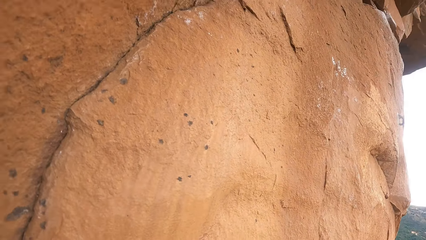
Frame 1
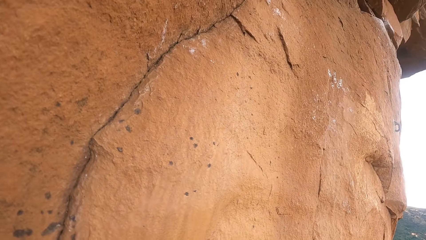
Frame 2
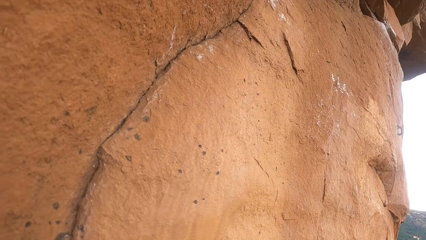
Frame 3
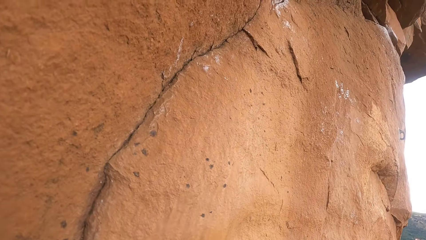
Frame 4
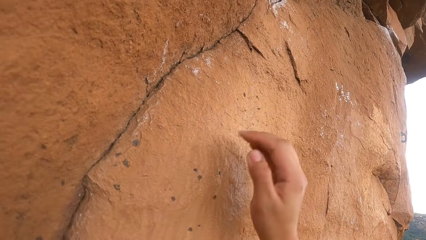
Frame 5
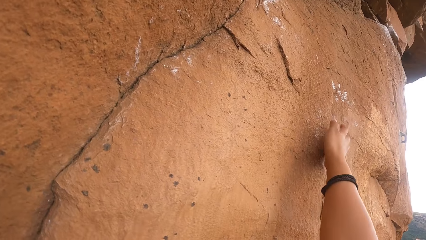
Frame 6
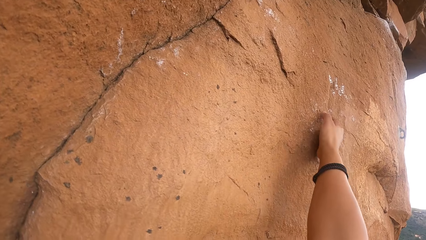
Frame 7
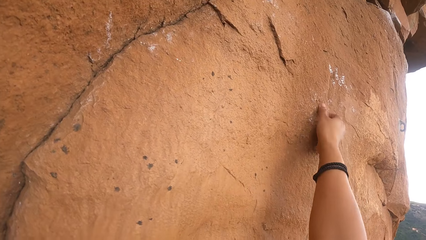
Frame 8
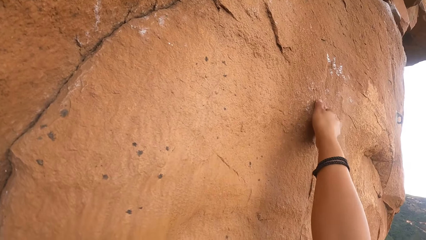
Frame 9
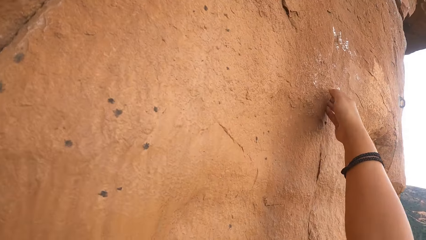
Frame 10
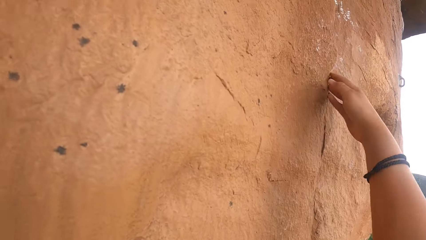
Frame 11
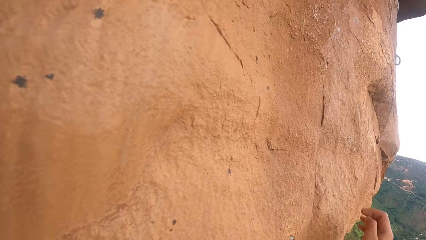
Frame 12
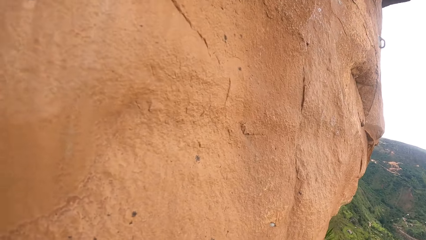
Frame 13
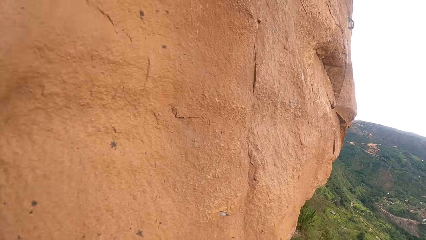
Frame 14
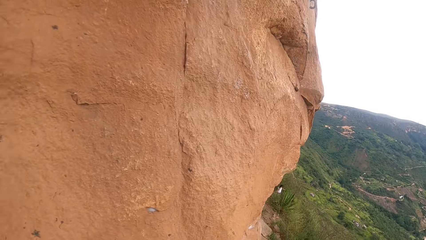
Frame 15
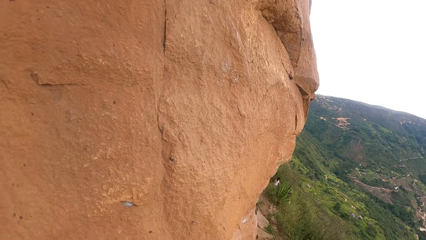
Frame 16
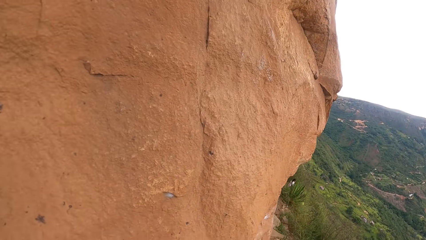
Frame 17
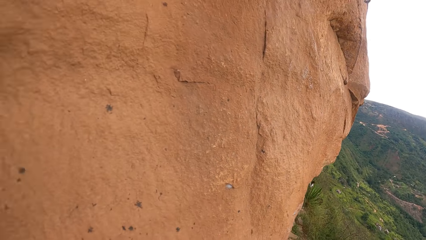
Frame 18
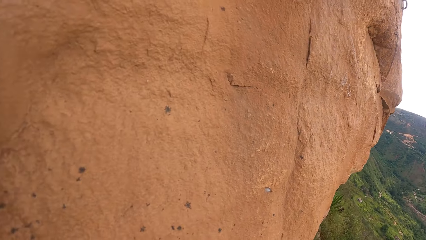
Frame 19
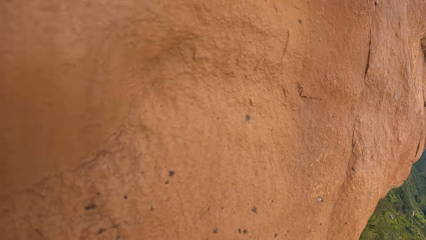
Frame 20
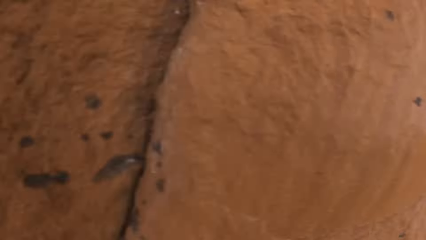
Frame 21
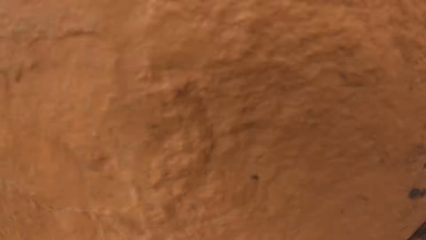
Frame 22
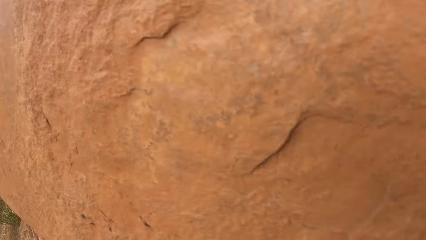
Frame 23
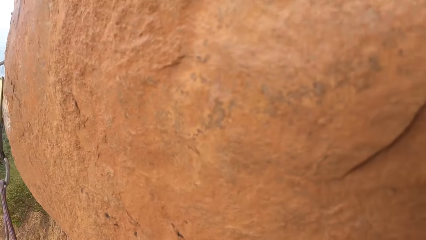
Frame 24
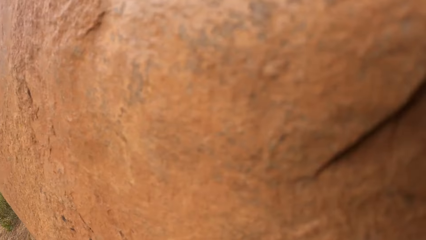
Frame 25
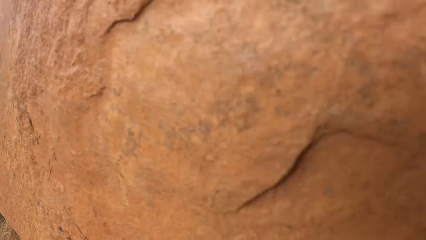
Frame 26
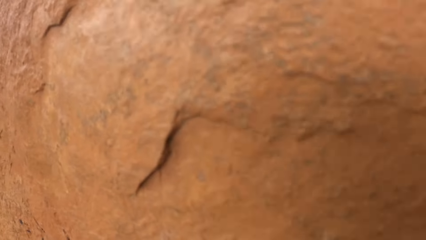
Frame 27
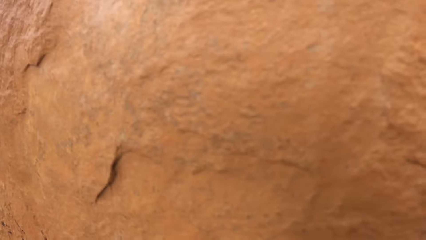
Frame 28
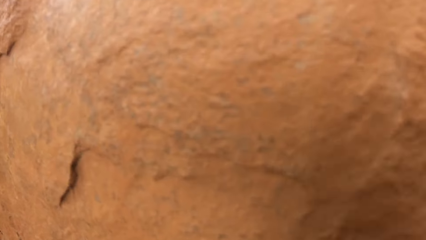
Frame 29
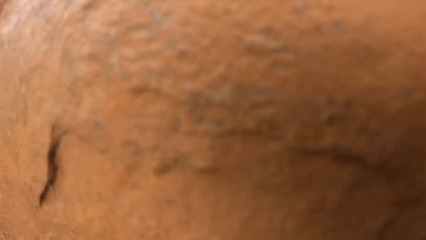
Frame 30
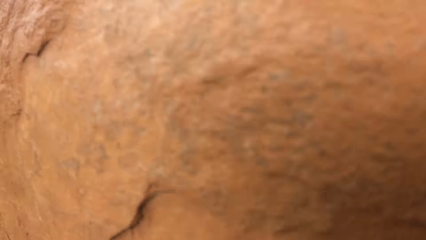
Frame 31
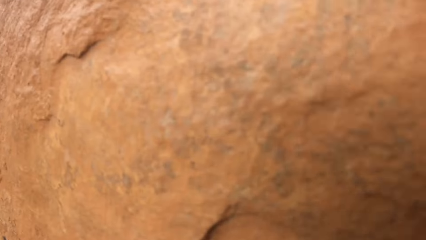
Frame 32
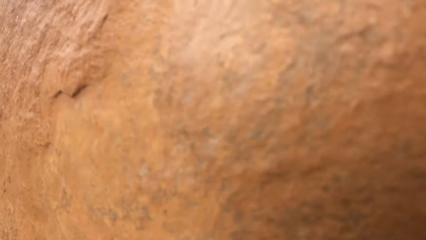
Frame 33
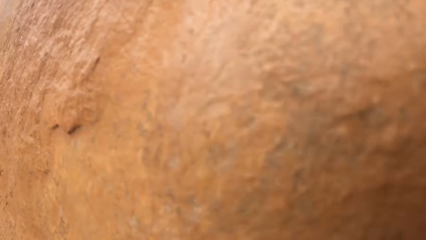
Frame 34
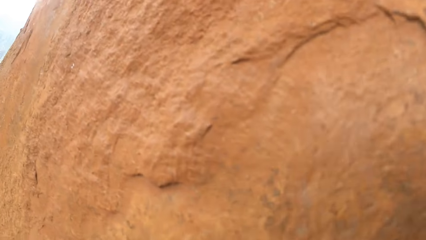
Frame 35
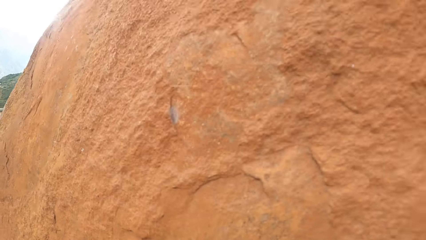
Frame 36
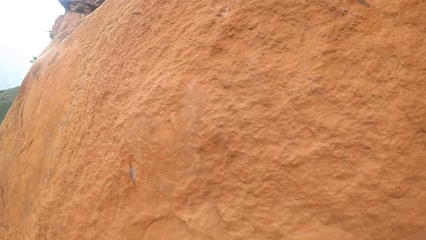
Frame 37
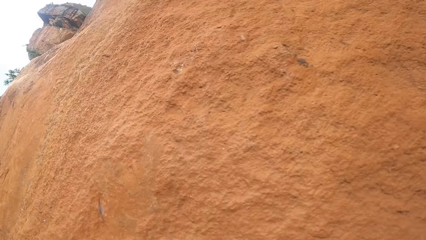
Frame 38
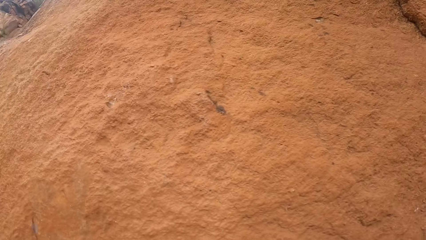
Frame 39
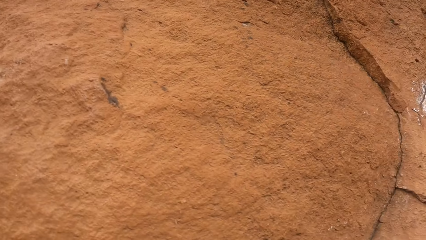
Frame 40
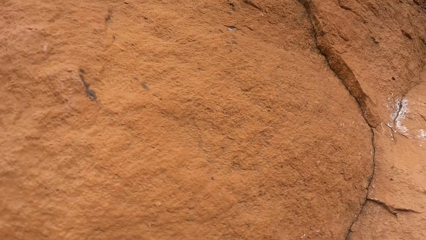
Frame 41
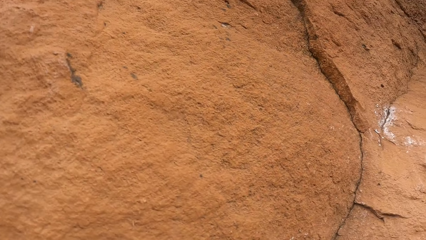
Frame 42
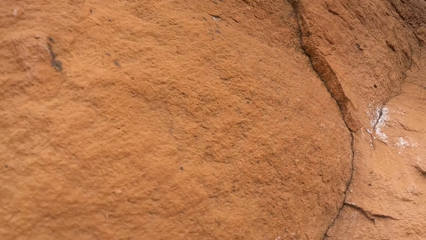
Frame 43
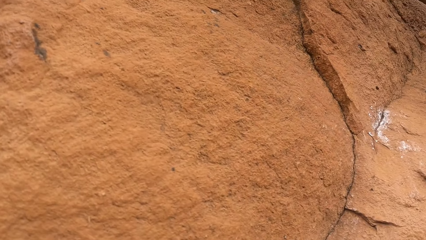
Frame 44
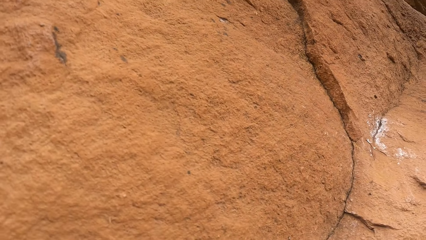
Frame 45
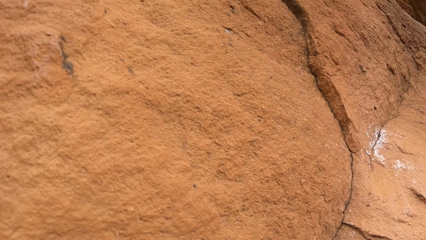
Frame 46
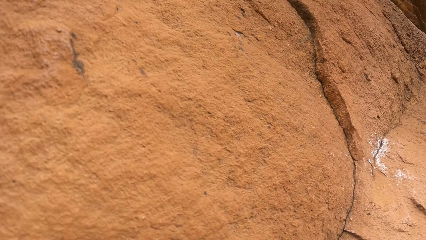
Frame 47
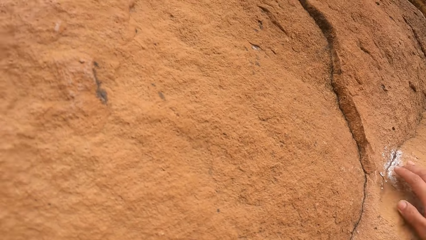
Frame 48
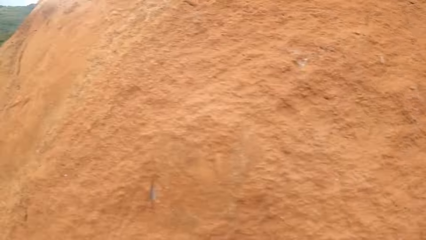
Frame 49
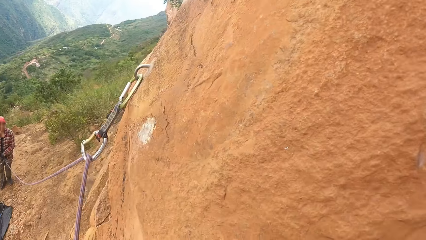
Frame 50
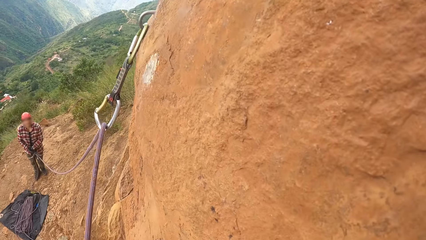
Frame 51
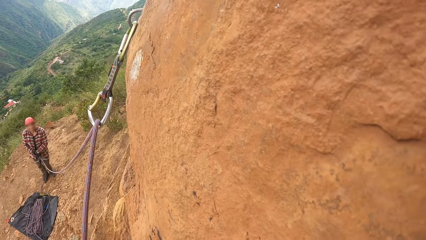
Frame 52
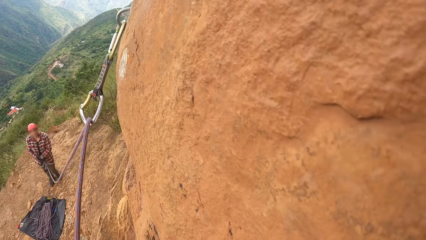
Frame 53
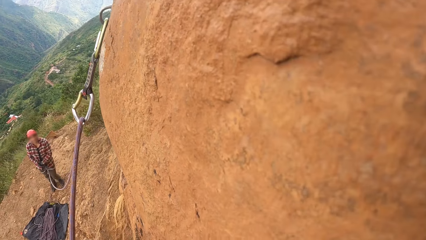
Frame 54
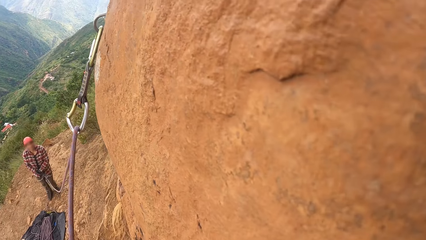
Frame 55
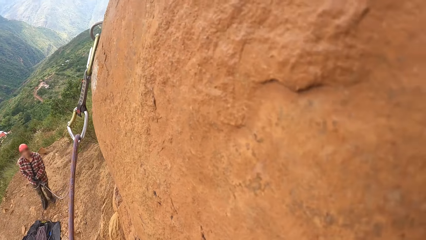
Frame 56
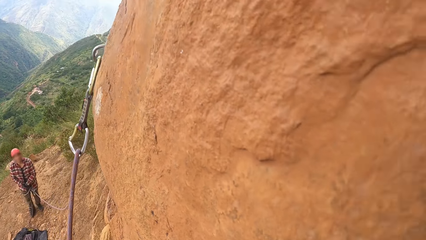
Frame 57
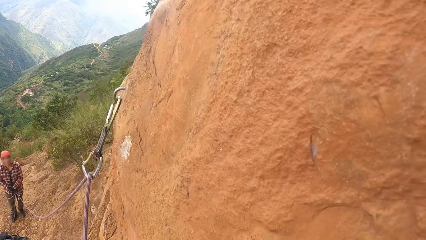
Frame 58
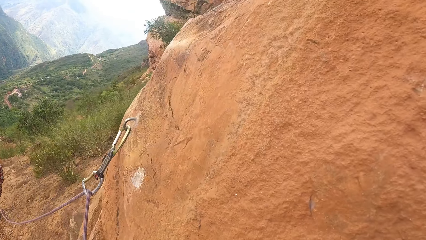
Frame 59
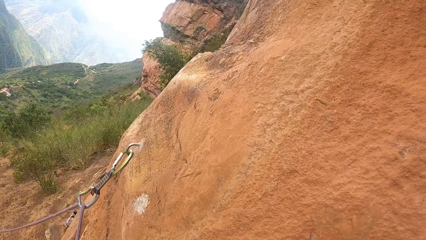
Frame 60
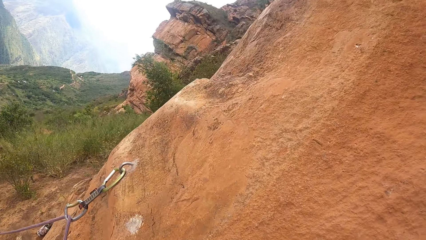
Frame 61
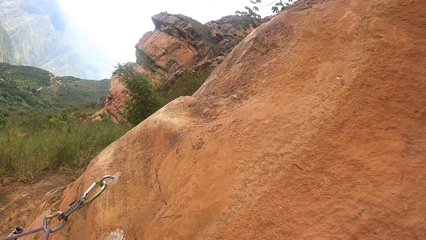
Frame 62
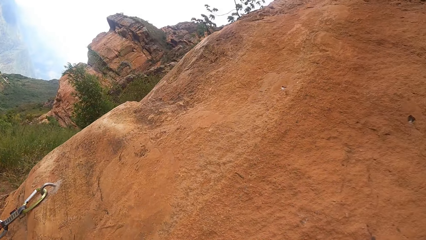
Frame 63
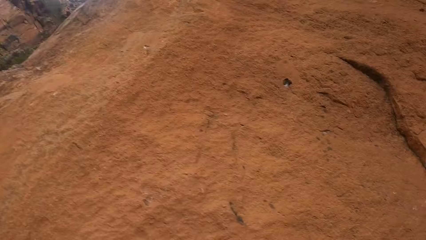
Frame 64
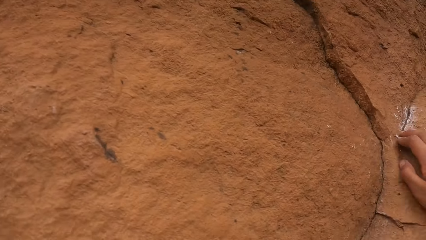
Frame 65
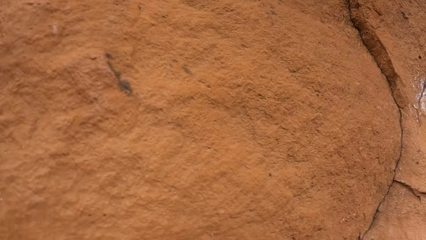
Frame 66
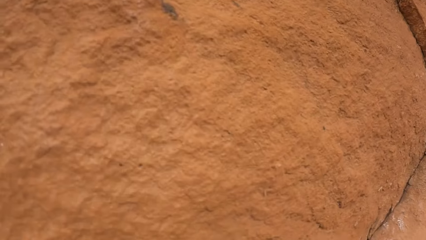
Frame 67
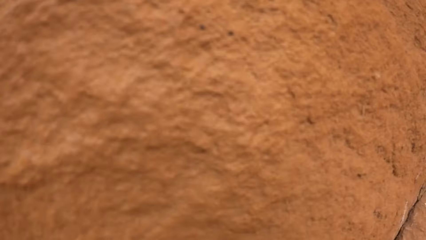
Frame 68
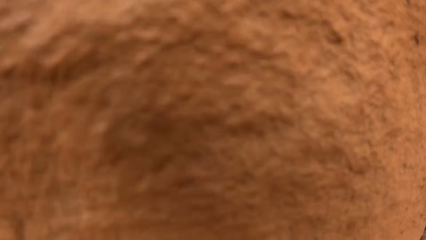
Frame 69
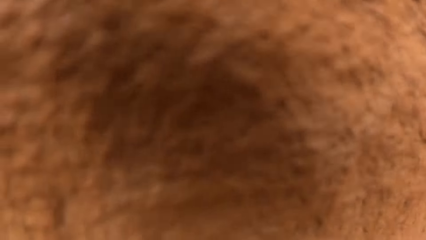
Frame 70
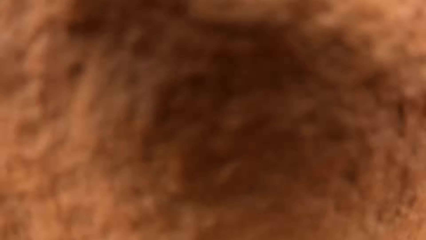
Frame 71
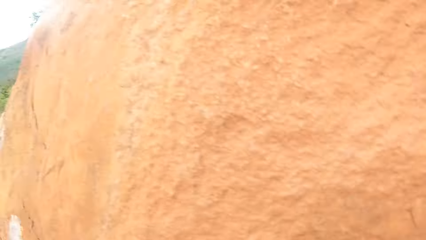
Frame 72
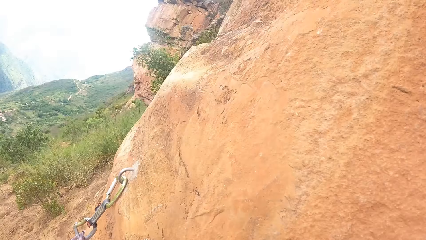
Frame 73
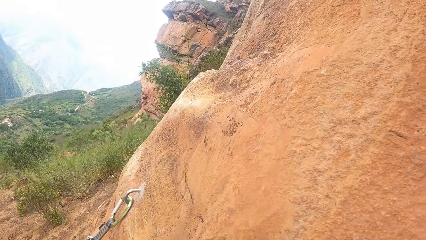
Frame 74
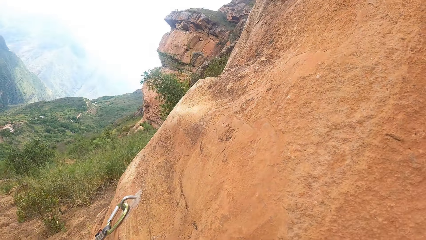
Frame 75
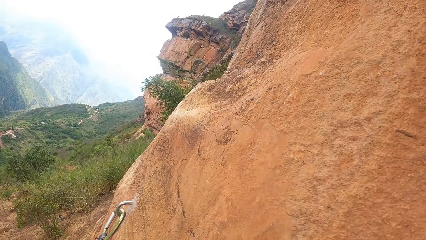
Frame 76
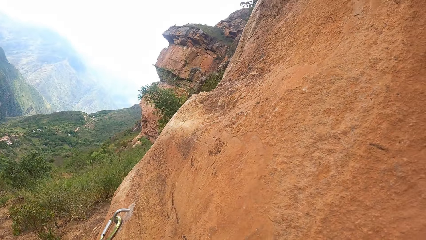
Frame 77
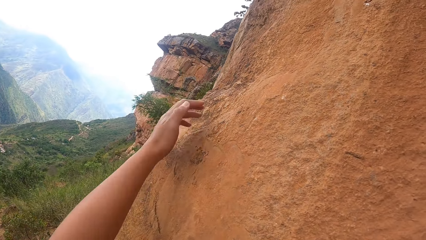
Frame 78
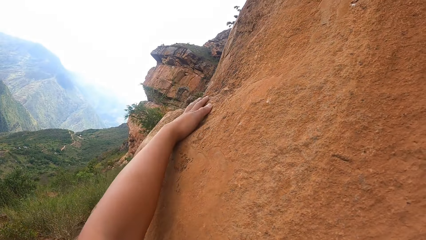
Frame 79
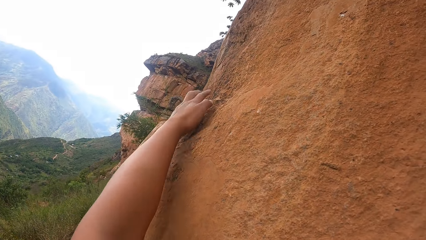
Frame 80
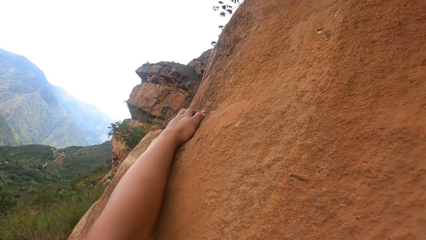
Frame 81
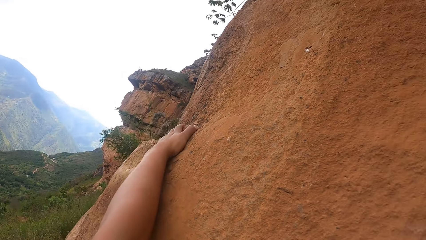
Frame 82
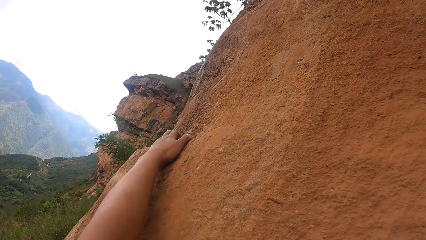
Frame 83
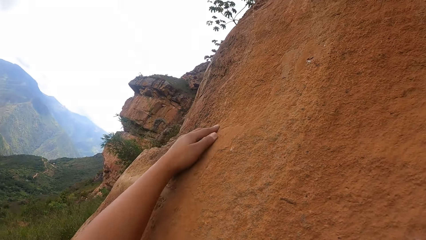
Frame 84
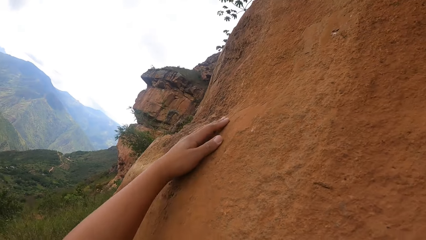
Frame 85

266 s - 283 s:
The camera wearer climbs the mountain.
